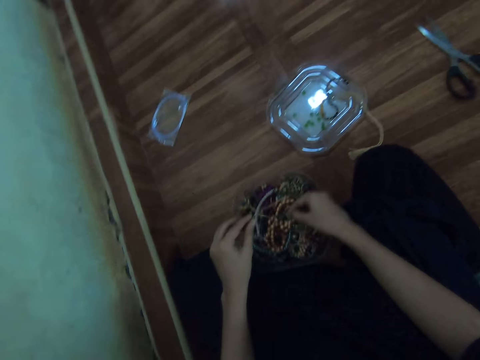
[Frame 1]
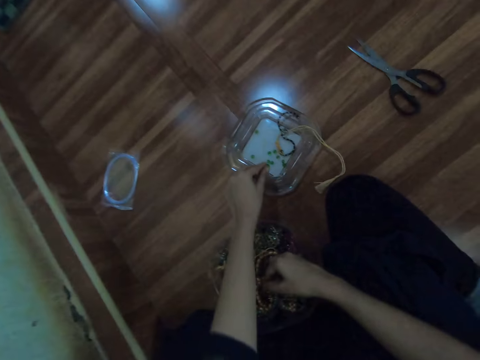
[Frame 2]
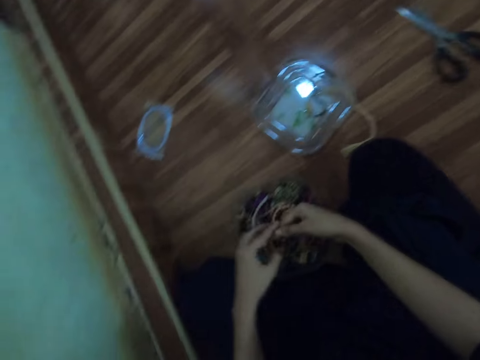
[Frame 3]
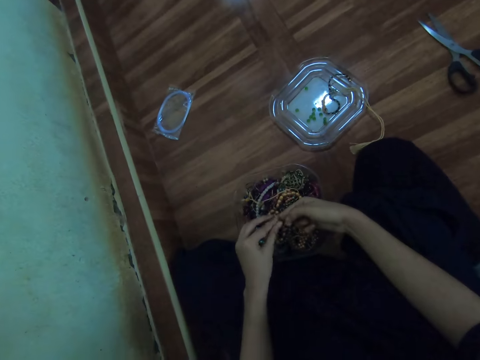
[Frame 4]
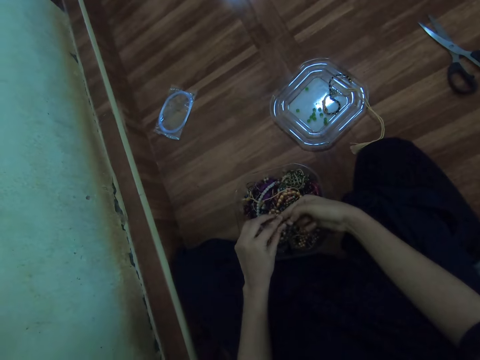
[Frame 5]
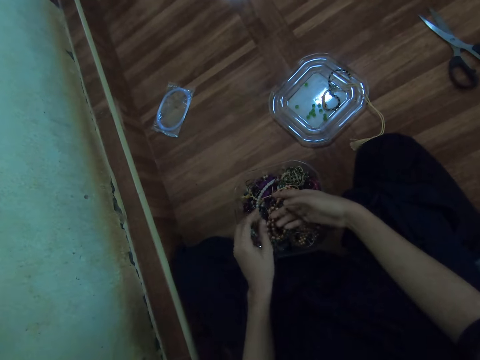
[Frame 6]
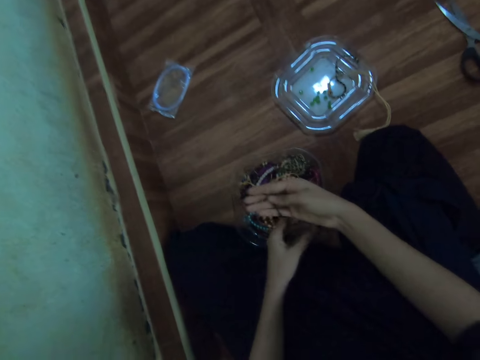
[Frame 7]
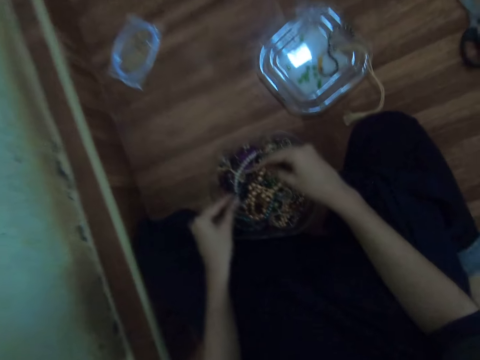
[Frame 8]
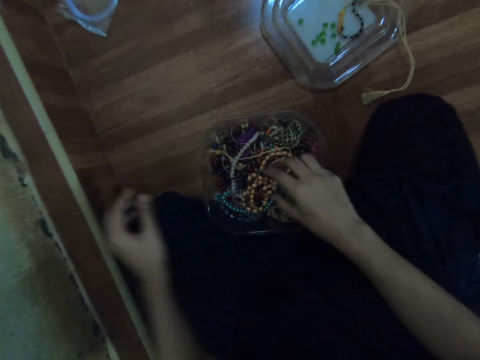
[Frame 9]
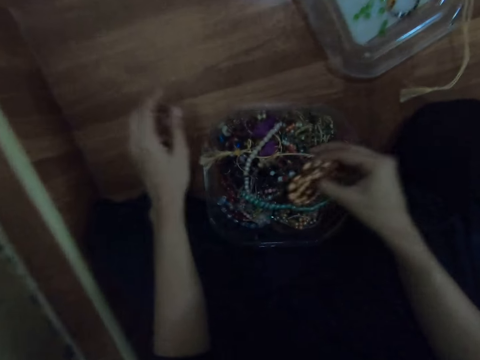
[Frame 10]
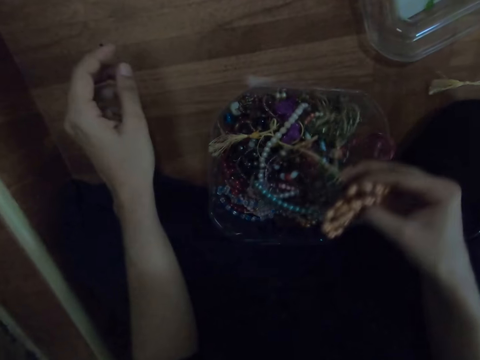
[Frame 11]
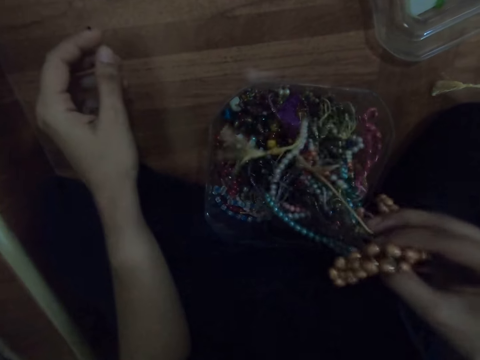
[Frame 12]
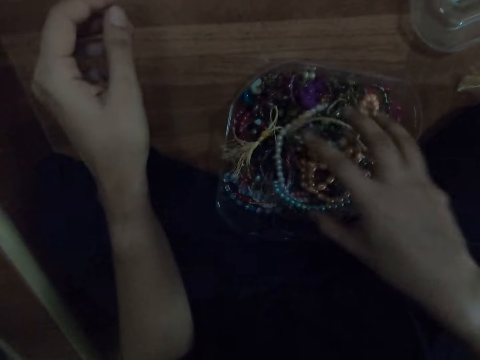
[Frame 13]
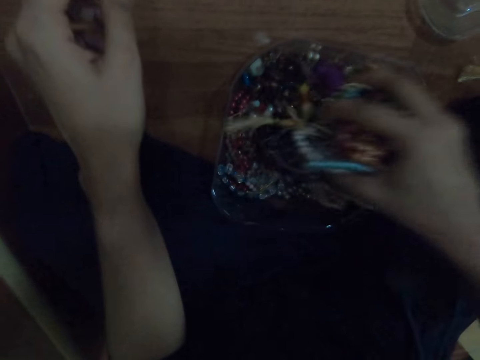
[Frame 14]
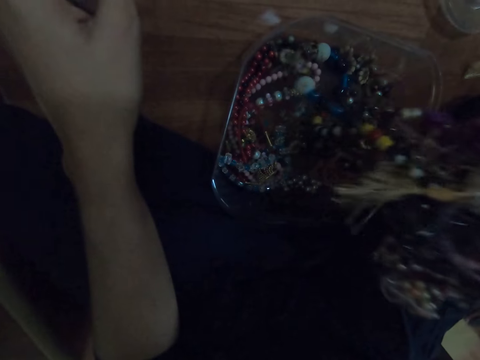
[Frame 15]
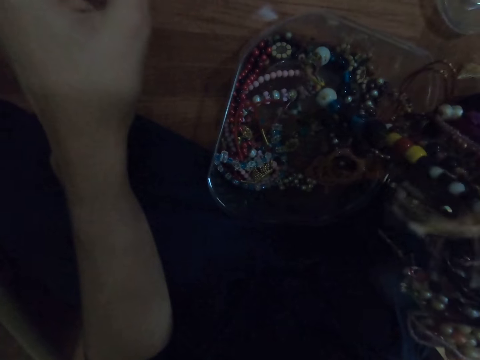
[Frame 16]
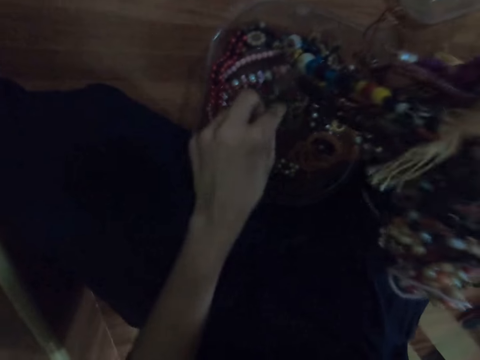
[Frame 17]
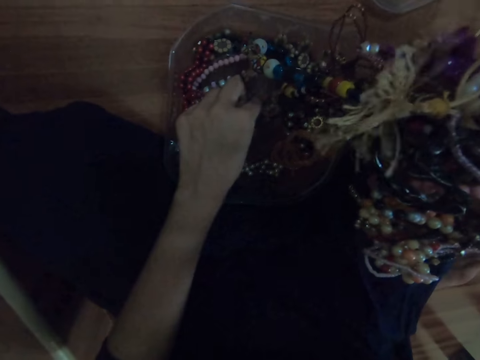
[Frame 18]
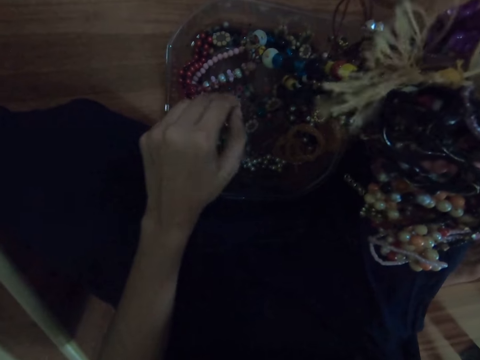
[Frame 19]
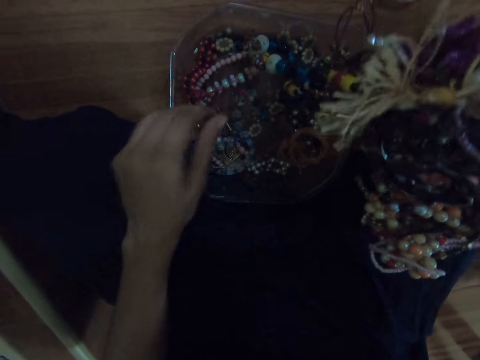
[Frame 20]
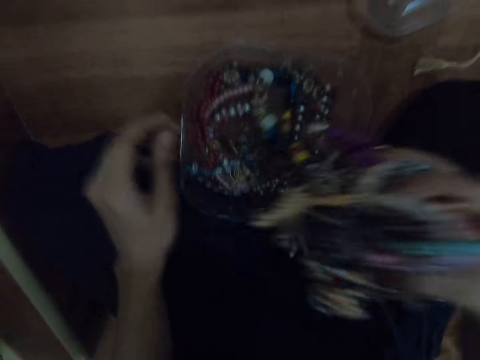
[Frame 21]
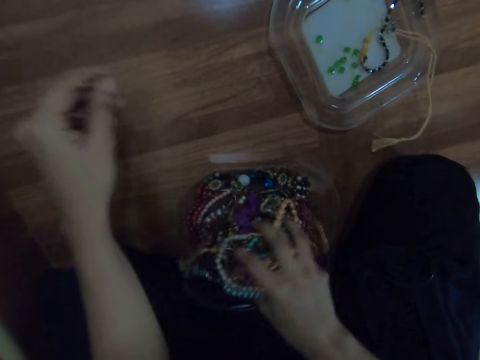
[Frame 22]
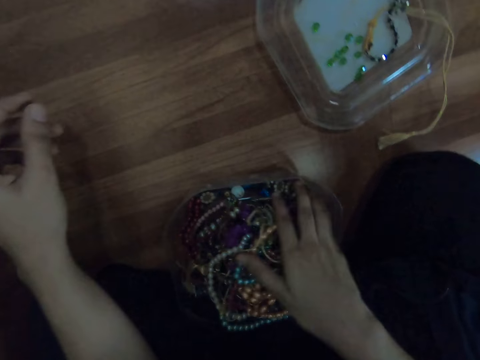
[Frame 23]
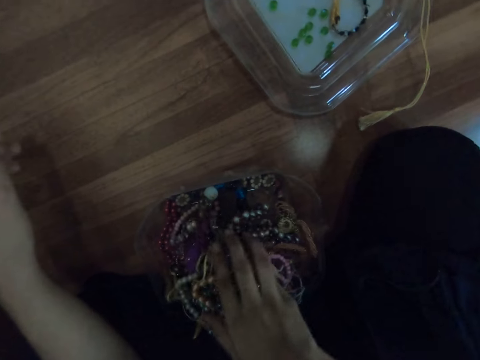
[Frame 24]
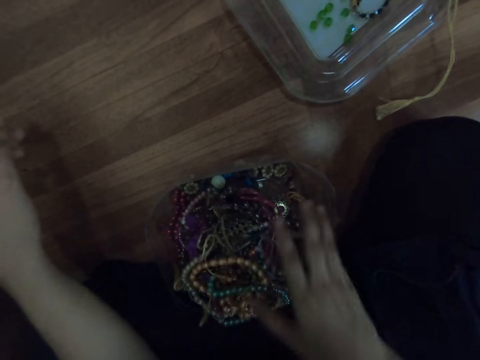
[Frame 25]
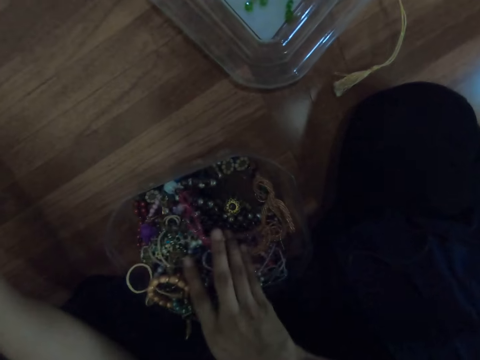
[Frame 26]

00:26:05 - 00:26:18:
The camera wearer drops the bead in the container lid with her left hand. She removes the beads from the thread. She searches the bead container with her right hand. She picks up a bead from the plastic holder.

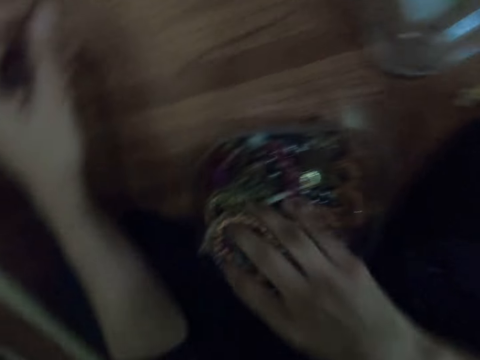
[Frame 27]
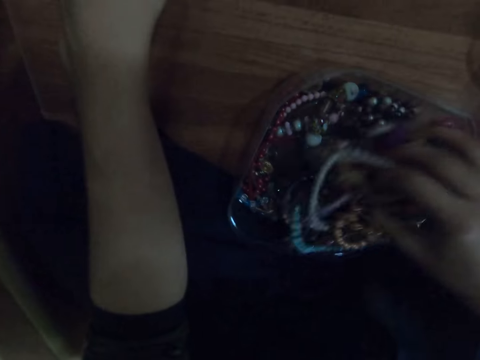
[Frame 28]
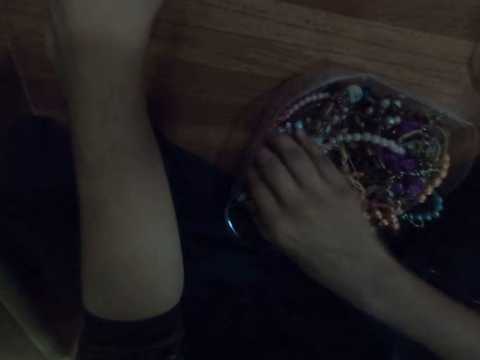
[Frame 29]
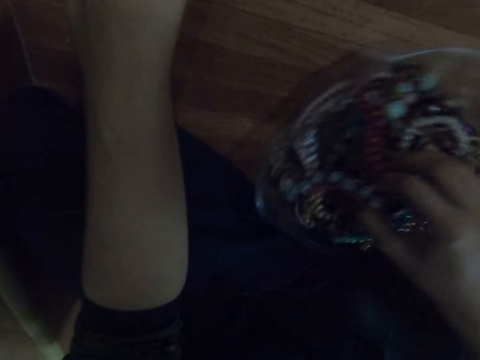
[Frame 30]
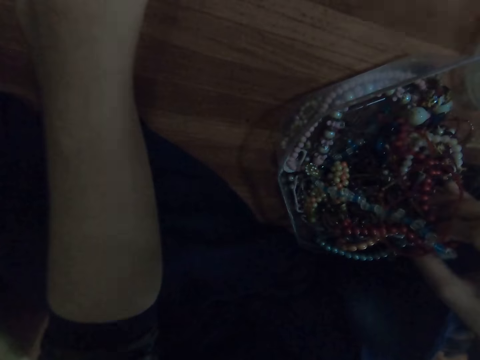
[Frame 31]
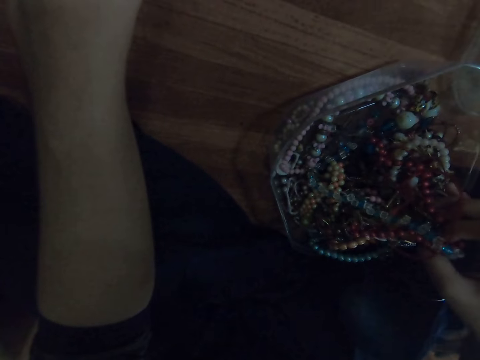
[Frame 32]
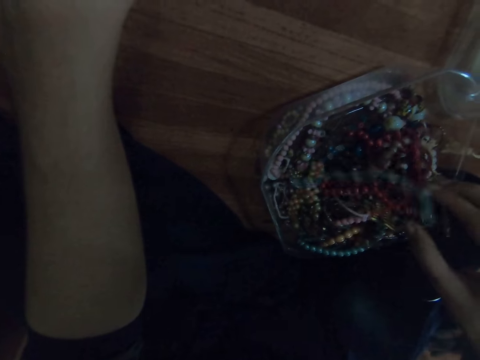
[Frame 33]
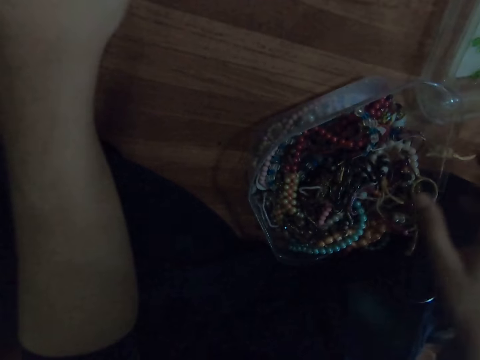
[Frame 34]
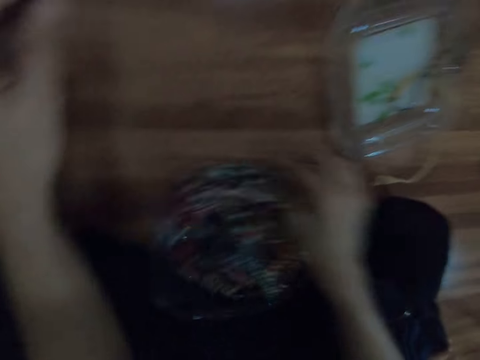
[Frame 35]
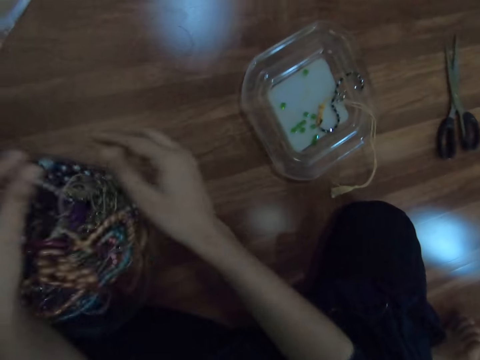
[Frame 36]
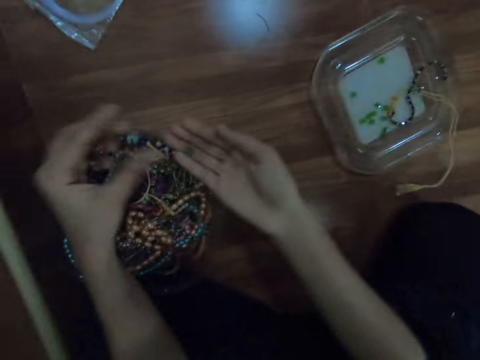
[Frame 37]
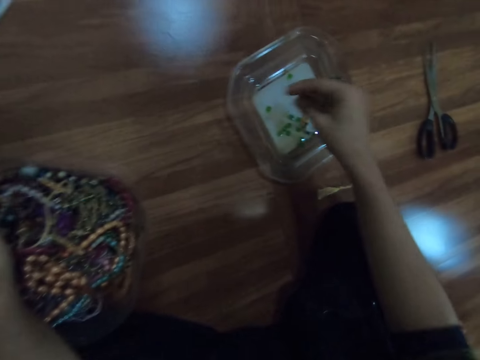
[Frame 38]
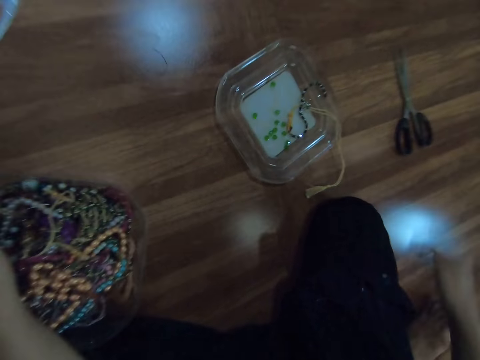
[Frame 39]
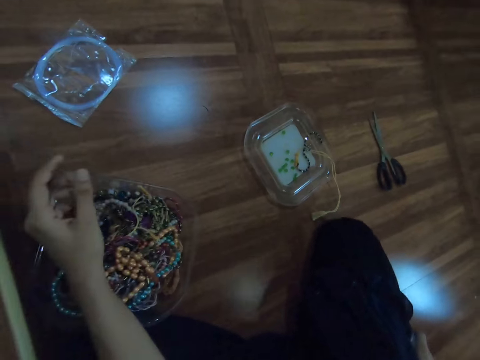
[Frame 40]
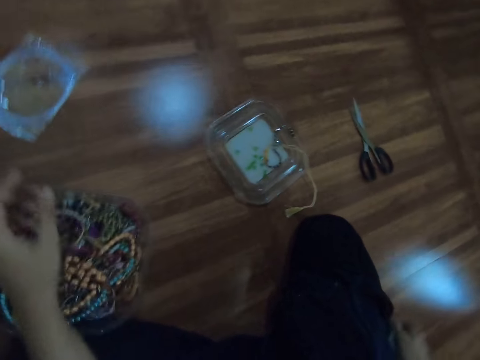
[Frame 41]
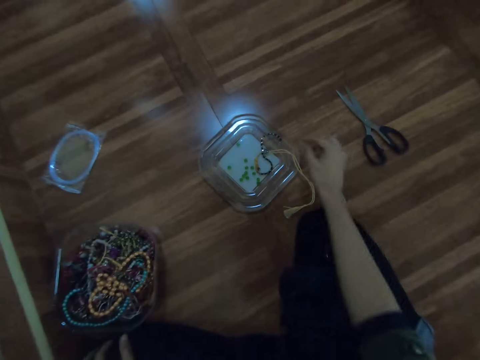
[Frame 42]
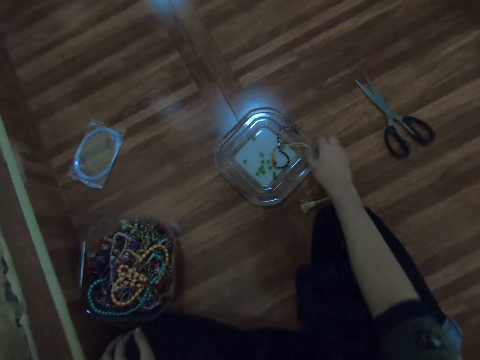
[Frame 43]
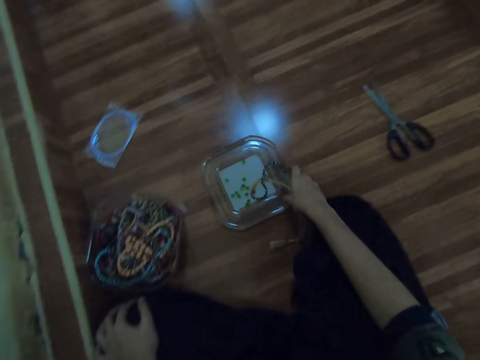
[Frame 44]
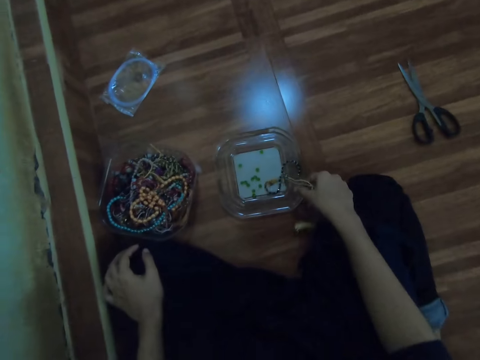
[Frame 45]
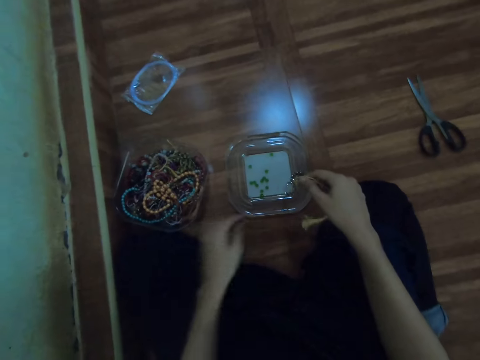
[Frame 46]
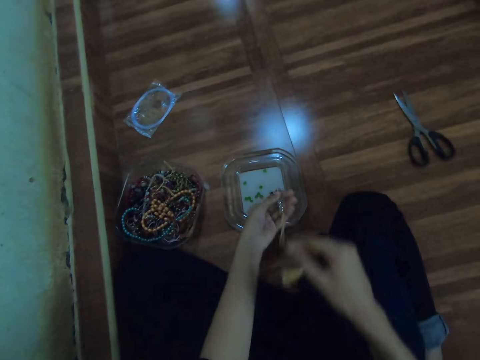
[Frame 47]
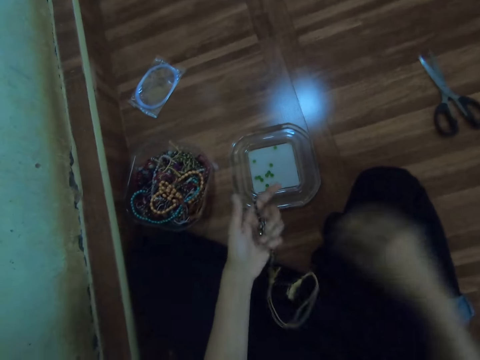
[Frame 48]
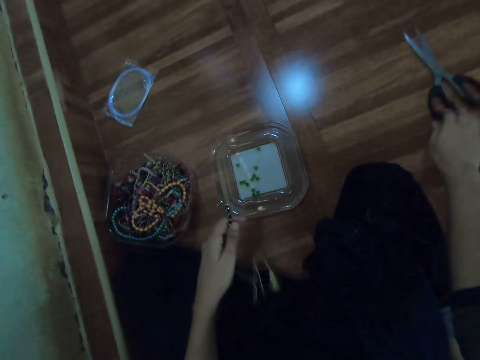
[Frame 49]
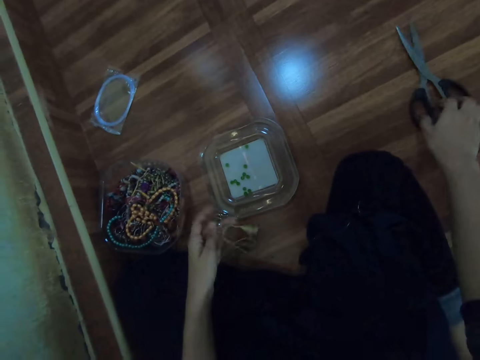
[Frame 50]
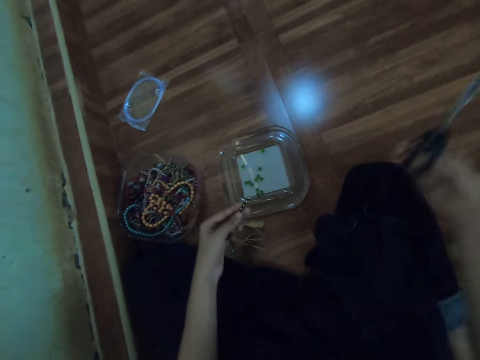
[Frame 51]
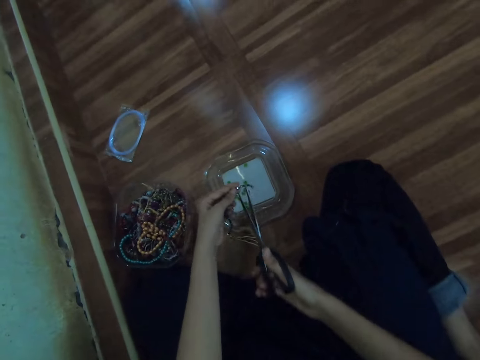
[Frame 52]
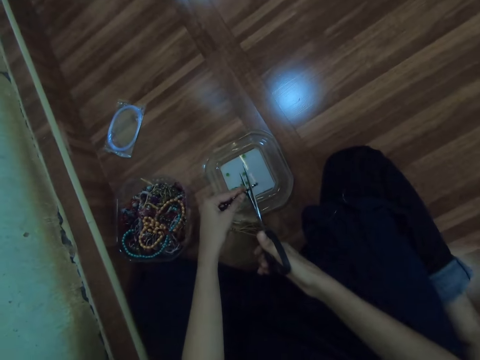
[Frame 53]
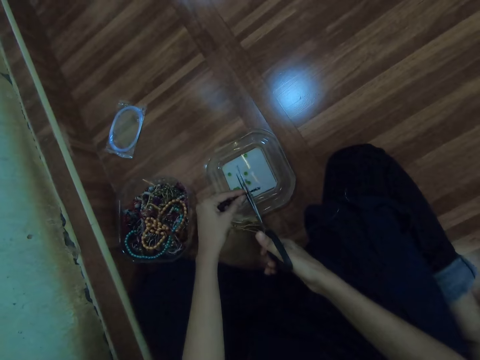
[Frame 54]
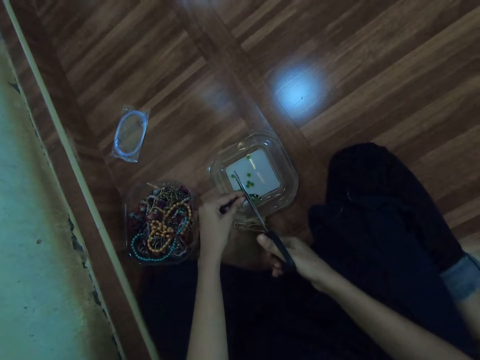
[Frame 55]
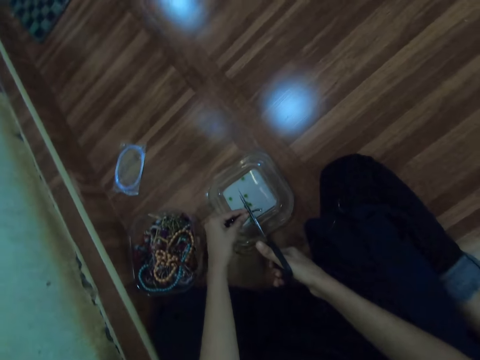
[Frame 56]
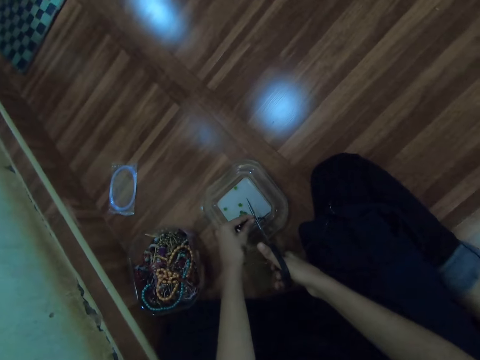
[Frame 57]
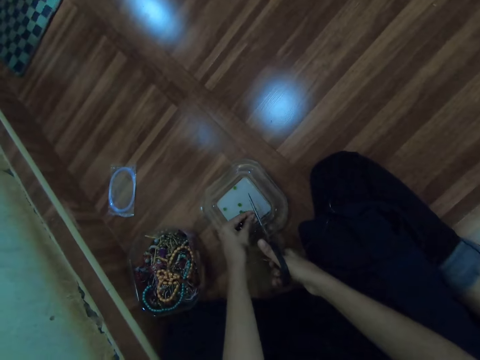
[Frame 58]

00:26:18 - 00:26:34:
The camera wearer searches for a bead in the bead holder. She passes a bead from her left hand to her right hand. She drops the bead on the container lid with her right hand. She moves the container lid with her right hand. She picks up the bead chain from the container lid with her left hand and holds the bead chain with both hands. She picks up scissors from the floor with her right hand. She cuts the bead chain with the scissors in her right hand.
